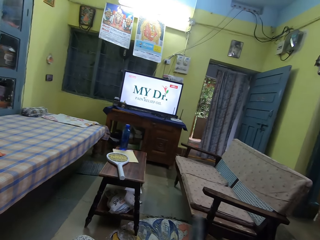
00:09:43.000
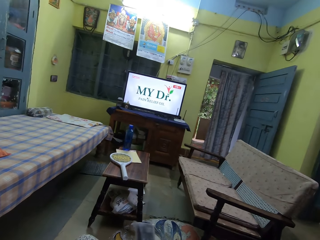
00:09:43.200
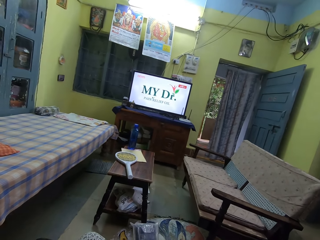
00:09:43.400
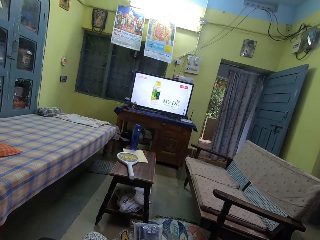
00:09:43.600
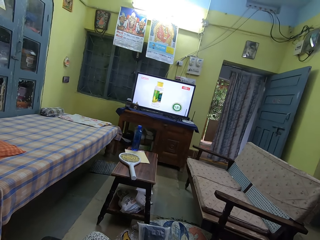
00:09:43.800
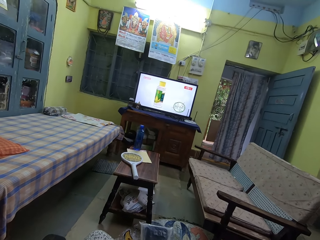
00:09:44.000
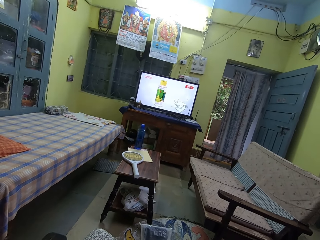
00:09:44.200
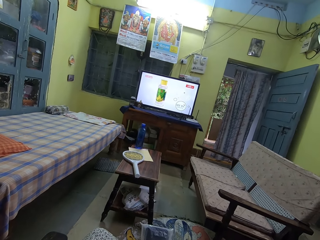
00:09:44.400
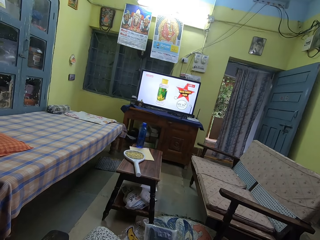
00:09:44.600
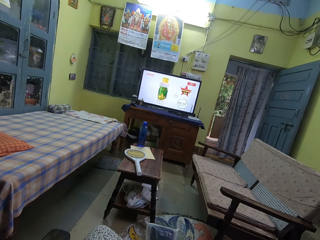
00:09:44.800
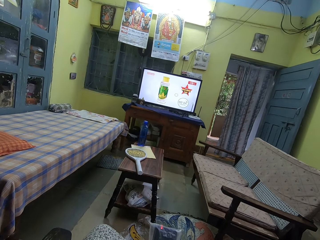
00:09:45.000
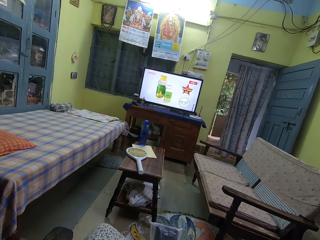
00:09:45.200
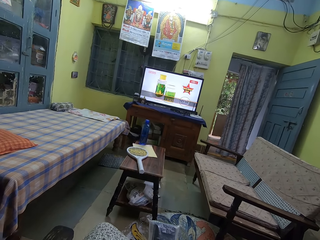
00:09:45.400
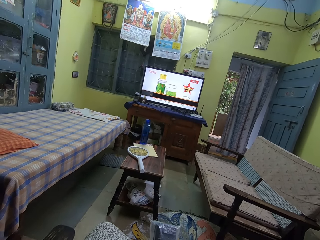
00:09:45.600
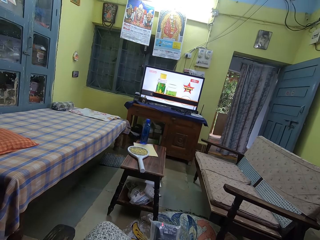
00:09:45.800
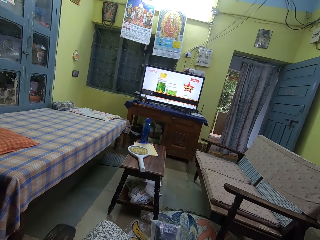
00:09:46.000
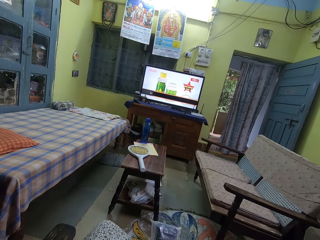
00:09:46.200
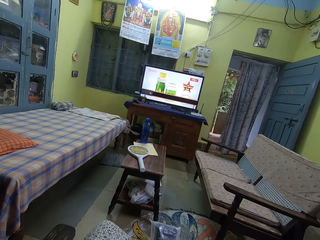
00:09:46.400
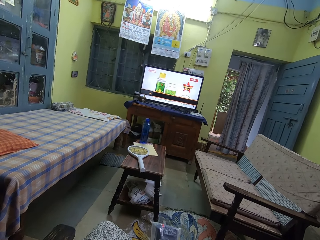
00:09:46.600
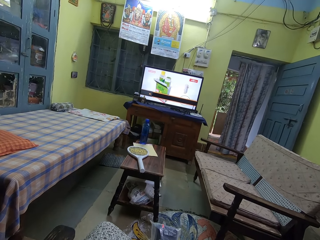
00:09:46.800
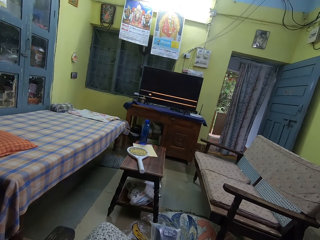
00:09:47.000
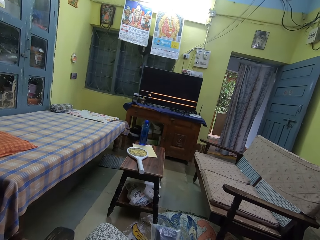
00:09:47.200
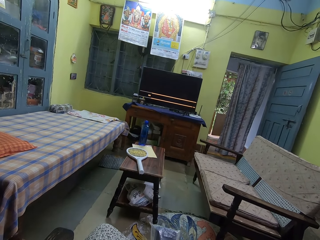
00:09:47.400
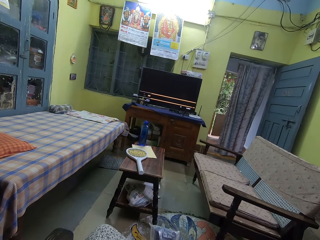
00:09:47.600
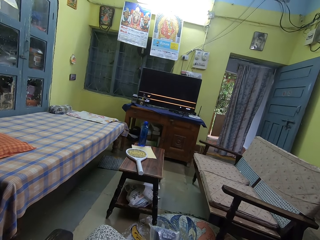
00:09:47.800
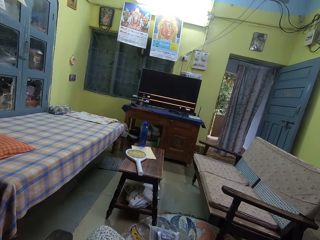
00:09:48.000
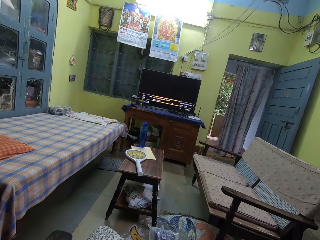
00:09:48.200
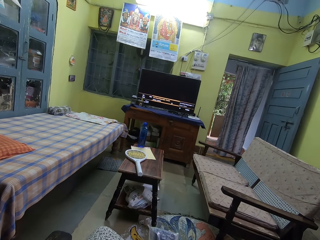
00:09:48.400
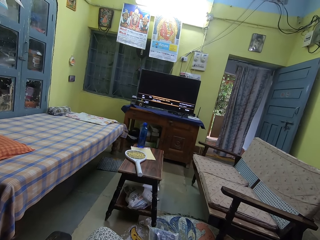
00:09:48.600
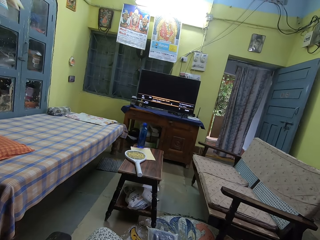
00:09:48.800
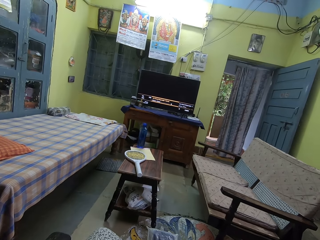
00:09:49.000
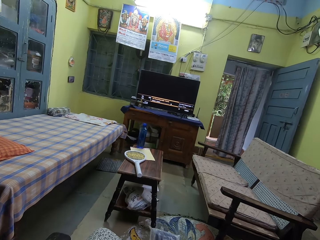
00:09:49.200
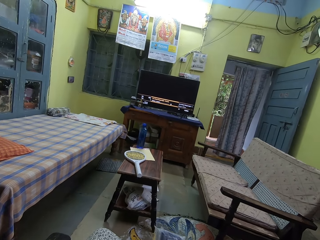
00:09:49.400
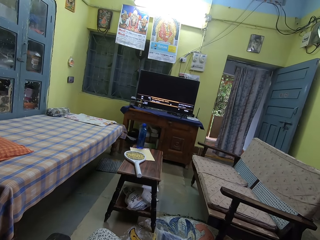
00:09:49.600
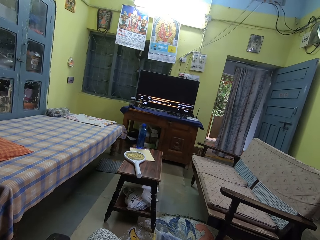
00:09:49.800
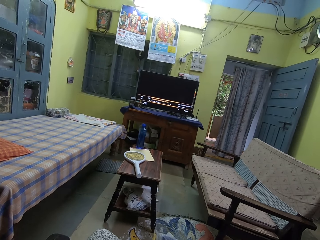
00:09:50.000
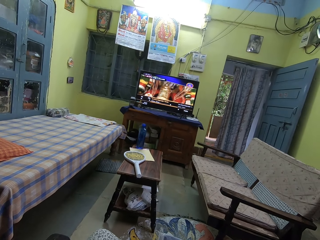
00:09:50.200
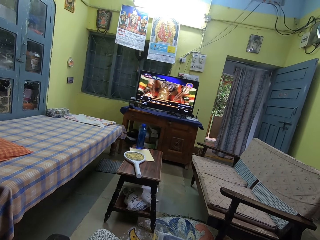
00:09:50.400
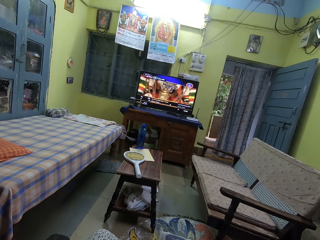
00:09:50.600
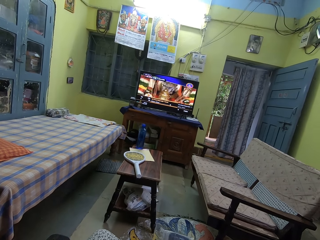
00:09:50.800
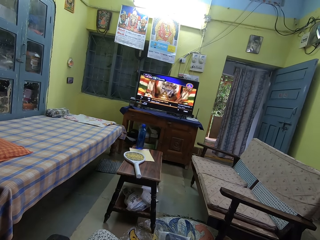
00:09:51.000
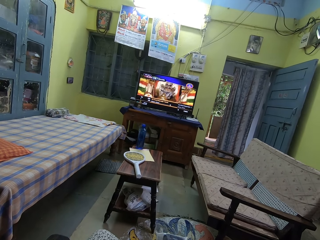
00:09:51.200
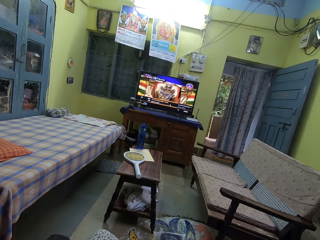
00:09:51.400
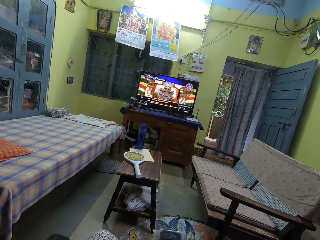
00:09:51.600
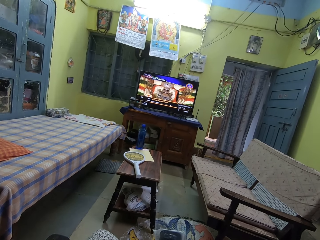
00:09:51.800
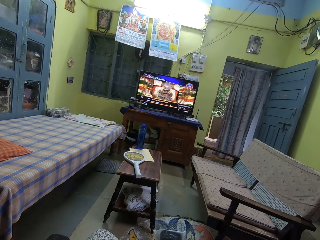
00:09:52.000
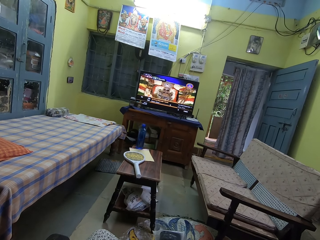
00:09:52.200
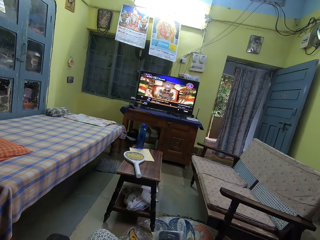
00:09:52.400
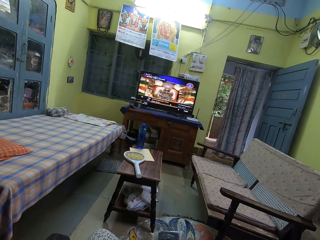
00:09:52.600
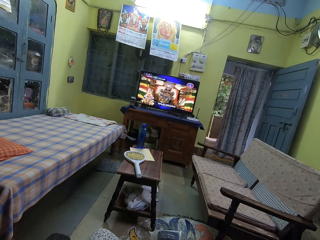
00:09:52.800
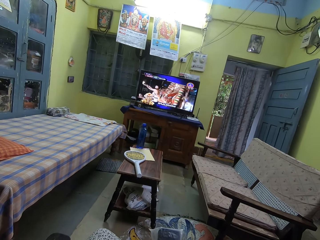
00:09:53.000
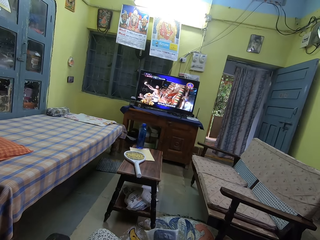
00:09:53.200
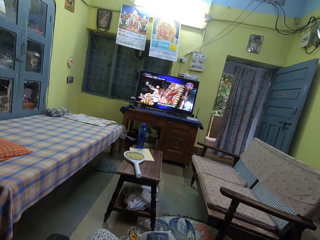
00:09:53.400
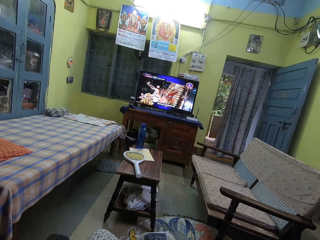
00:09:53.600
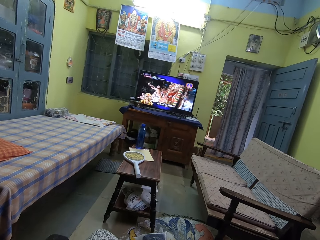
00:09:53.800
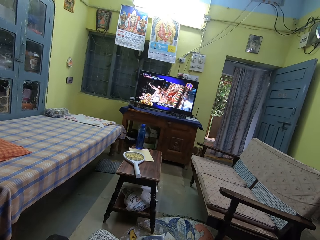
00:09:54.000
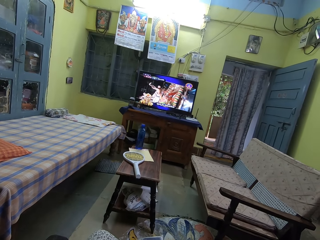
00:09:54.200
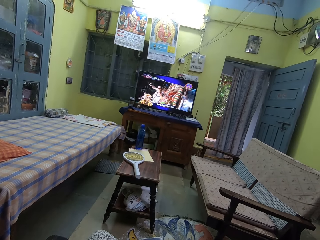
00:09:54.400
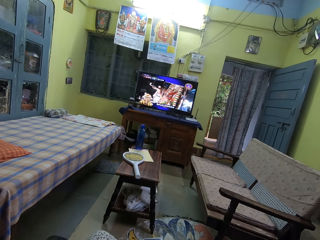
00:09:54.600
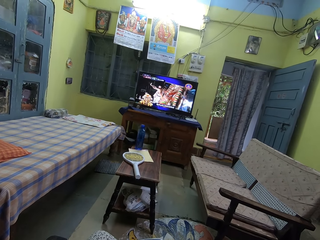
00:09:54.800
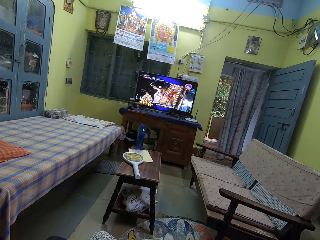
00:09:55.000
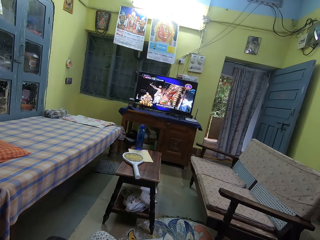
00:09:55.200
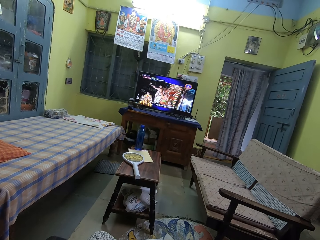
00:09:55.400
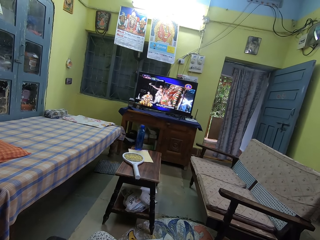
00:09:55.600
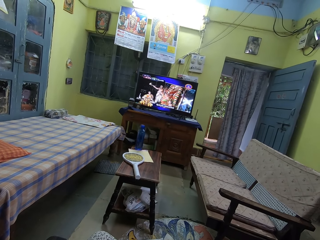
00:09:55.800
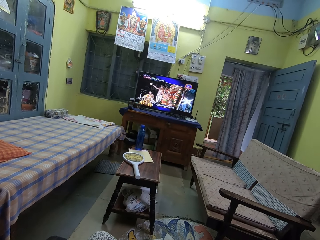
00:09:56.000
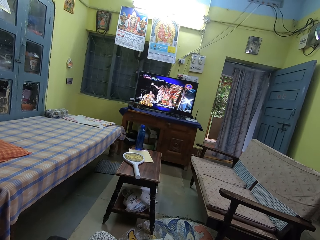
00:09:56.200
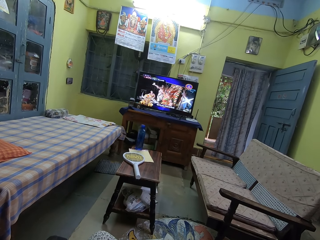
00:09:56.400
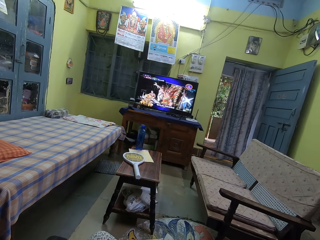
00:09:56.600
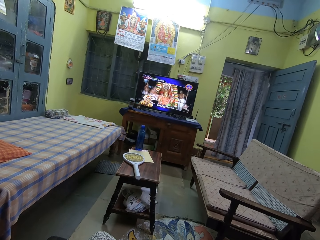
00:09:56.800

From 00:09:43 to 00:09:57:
The camera wearer holds the remote control in his hand. He switches the channel on the television set with the remote. He watches the other channel in the television set.

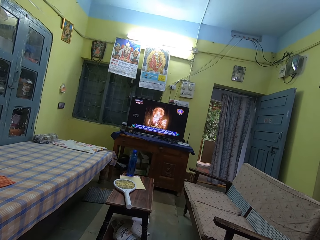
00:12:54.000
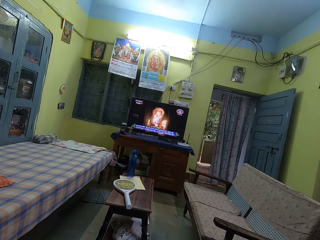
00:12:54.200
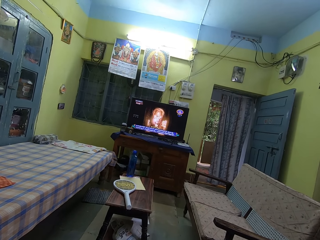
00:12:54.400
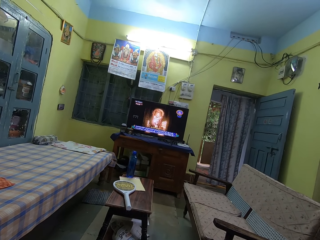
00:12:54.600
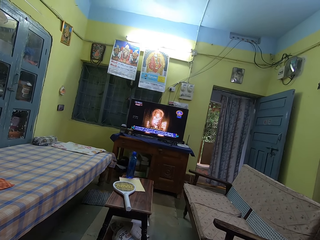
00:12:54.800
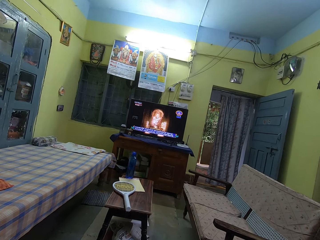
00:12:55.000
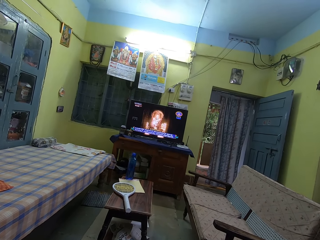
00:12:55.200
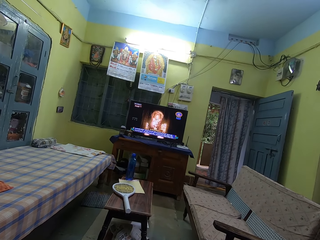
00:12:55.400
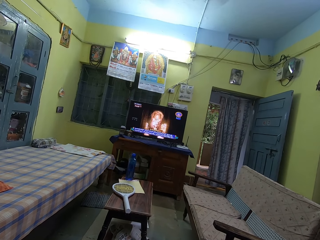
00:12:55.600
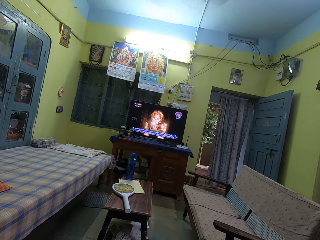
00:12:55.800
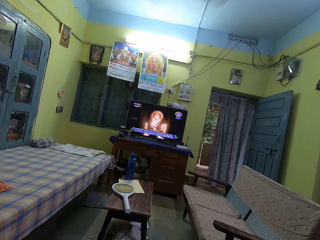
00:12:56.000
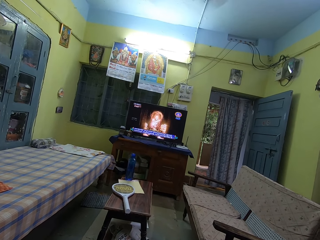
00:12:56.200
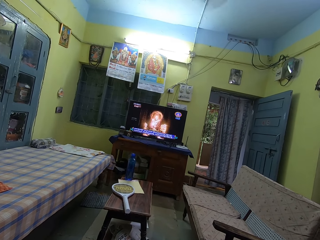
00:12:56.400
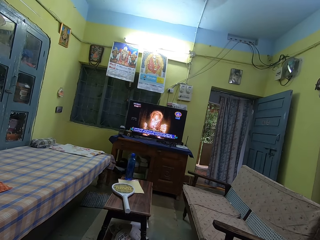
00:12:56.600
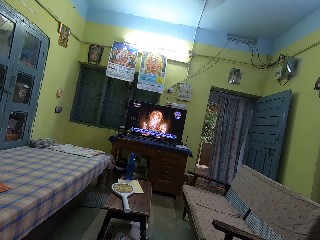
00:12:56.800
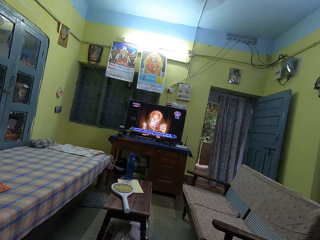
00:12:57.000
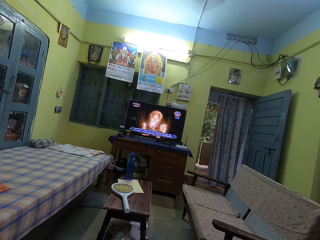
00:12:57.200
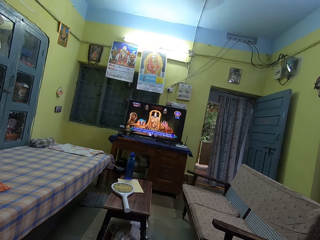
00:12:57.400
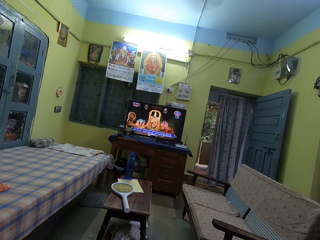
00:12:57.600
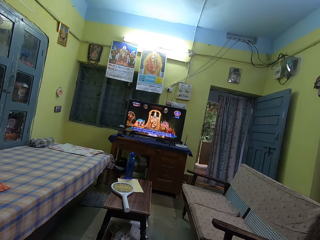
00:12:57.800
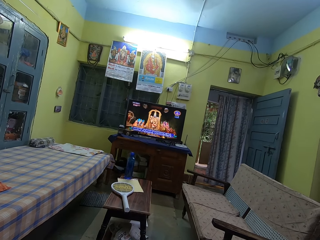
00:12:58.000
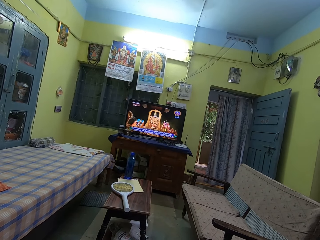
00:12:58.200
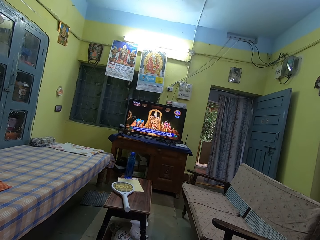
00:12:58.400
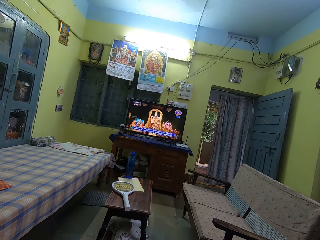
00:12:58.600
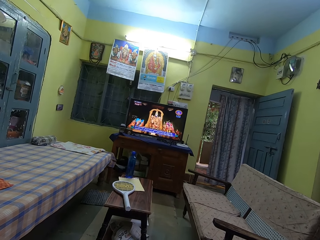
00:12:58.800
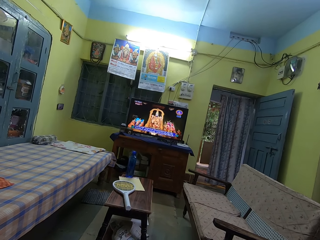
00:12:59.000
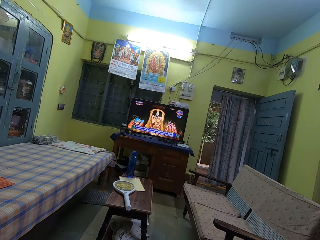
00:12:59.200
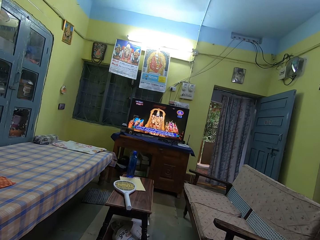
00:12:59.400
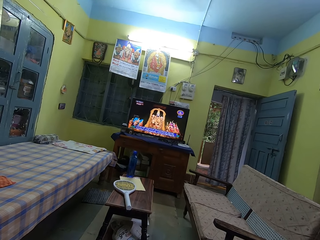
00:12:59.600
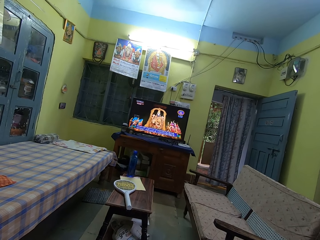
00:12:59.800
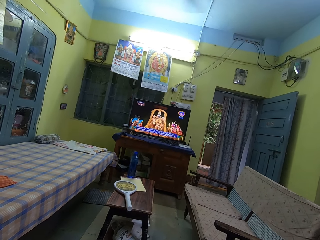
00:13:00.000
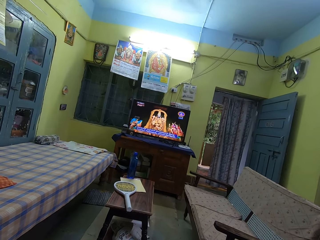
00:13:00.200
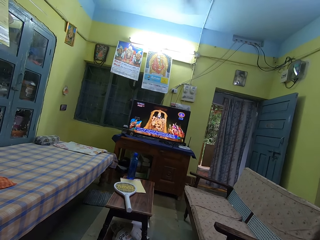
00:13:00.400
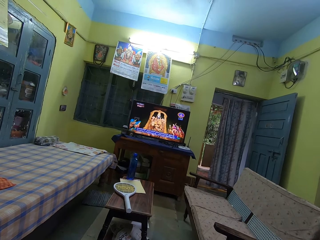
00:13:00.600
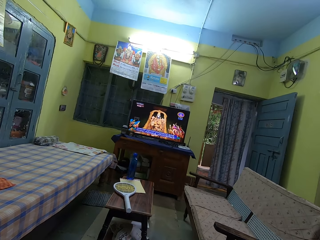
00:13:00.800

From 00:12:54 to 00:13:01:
The camera wearer sings the song sung in the television set.
